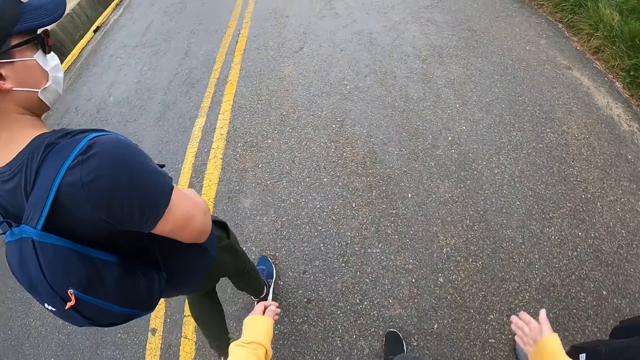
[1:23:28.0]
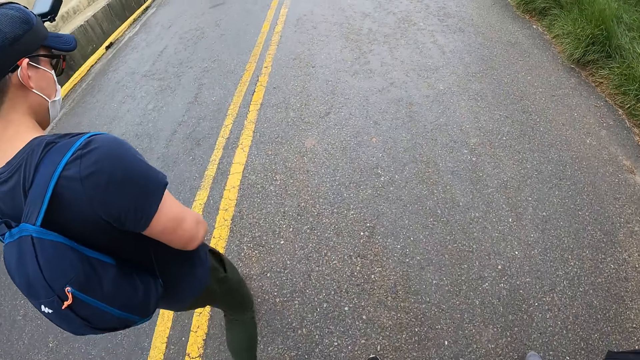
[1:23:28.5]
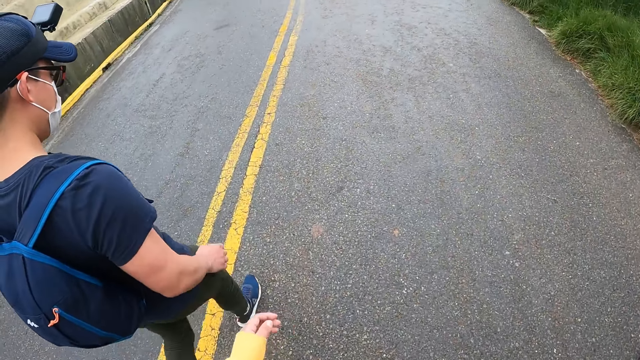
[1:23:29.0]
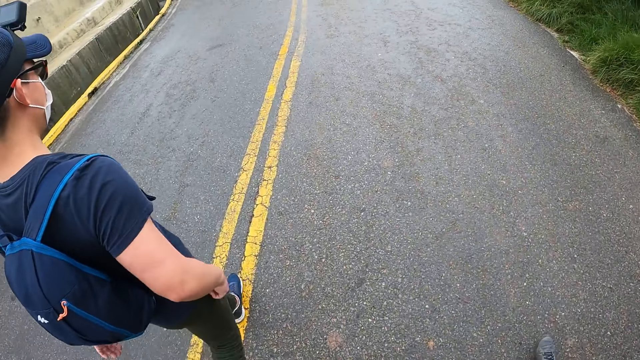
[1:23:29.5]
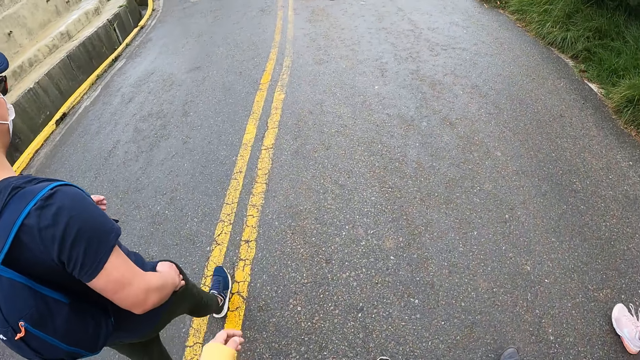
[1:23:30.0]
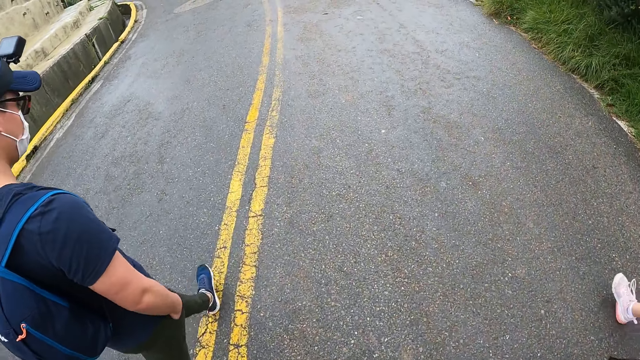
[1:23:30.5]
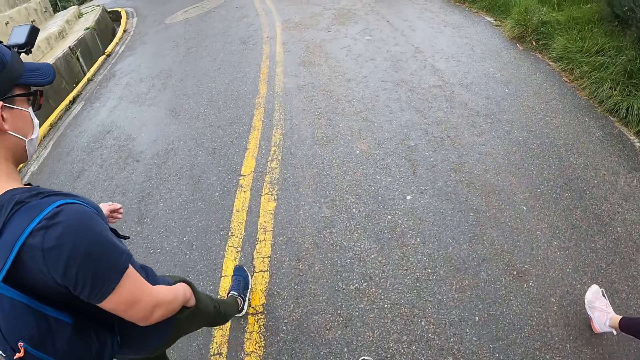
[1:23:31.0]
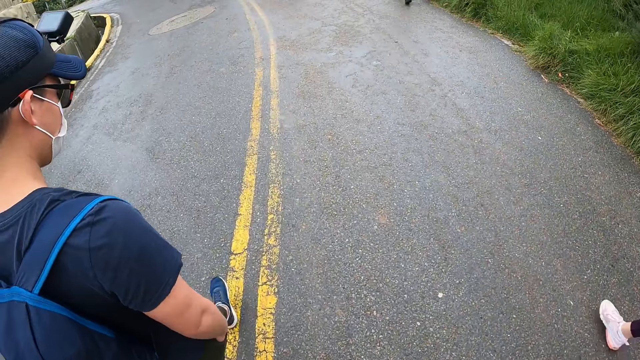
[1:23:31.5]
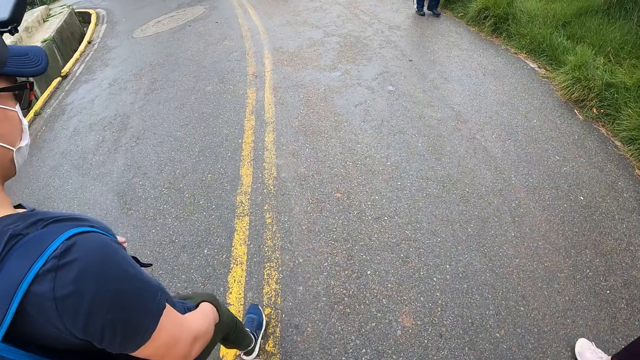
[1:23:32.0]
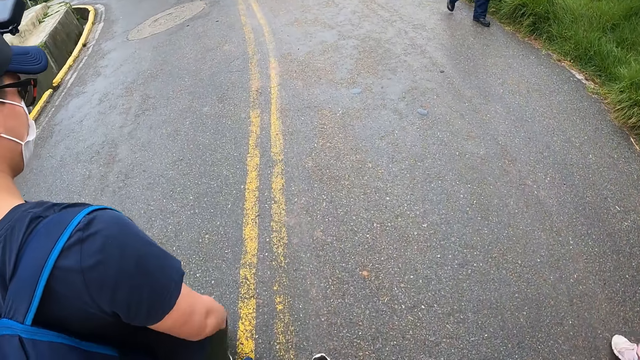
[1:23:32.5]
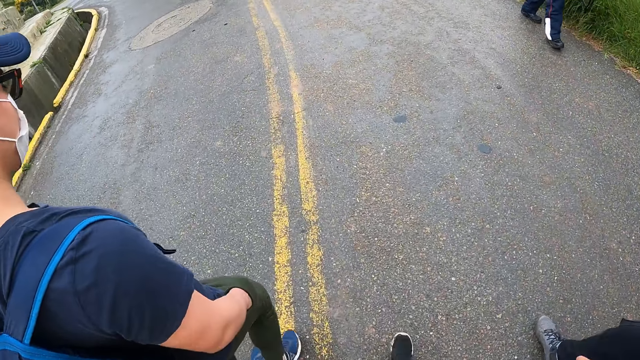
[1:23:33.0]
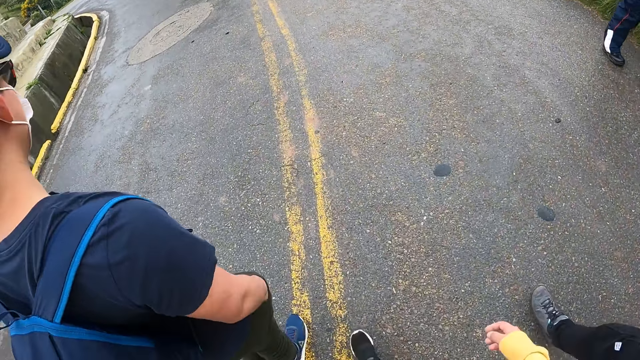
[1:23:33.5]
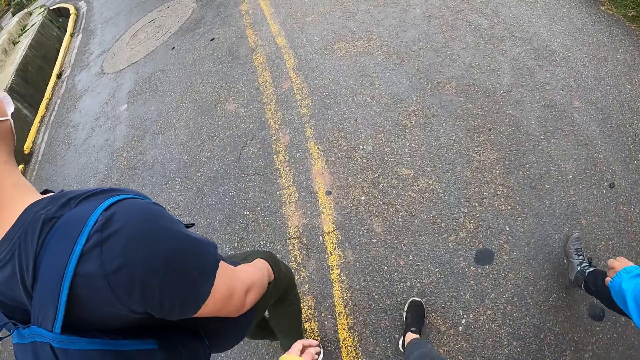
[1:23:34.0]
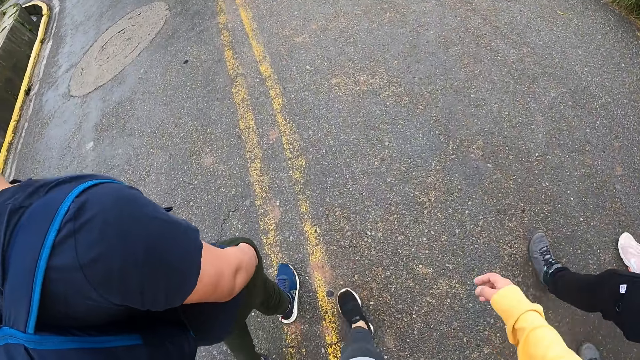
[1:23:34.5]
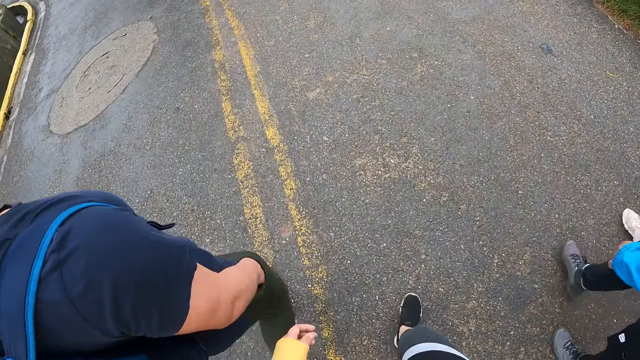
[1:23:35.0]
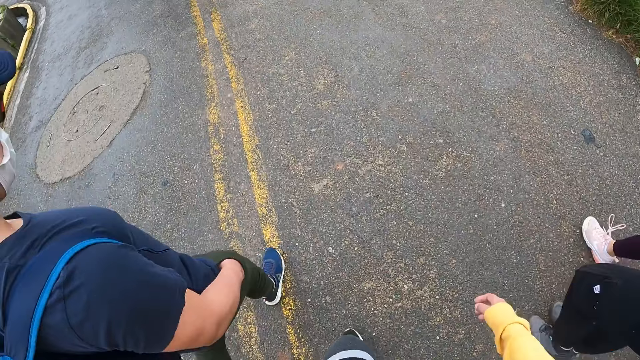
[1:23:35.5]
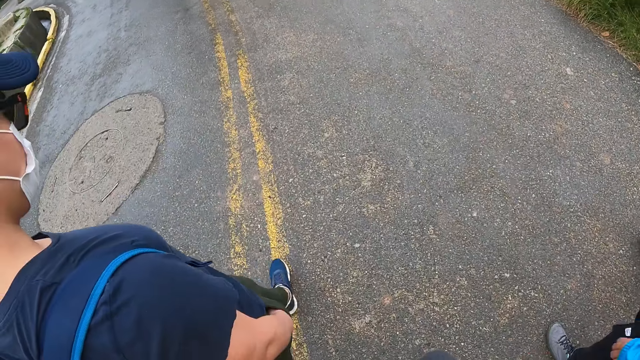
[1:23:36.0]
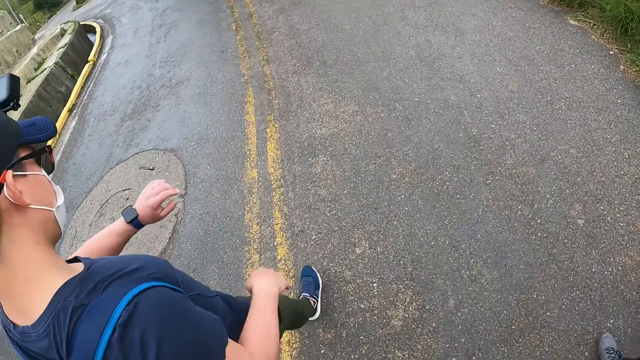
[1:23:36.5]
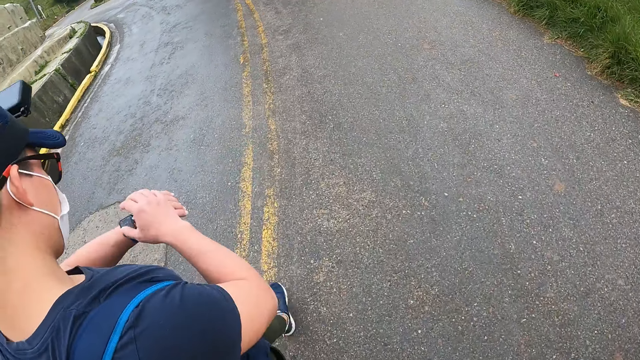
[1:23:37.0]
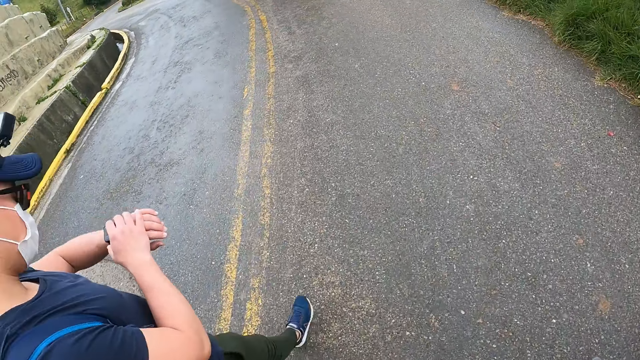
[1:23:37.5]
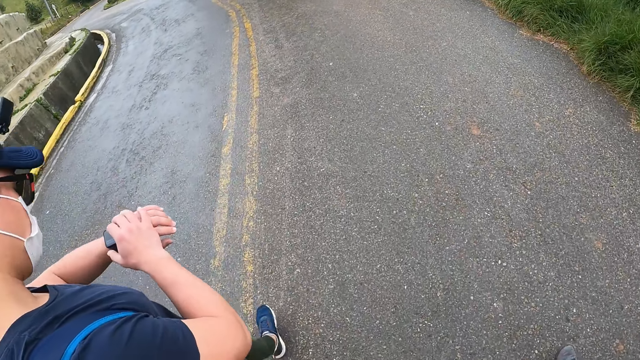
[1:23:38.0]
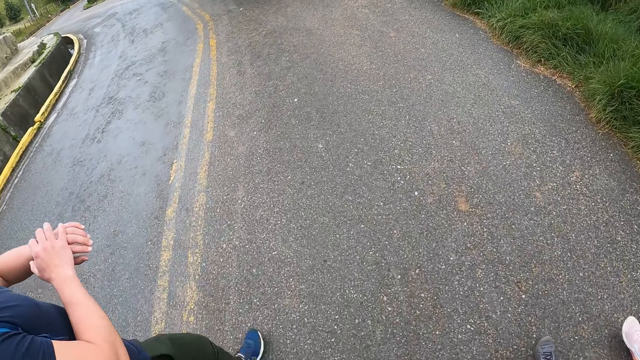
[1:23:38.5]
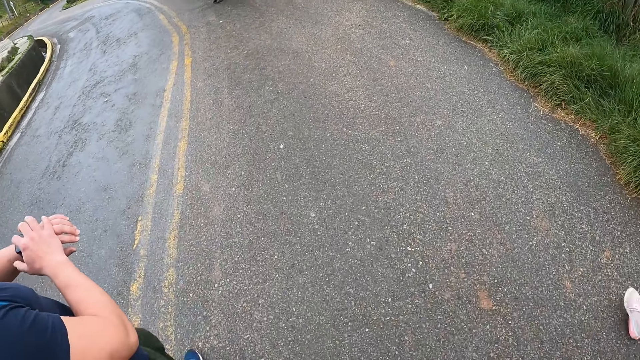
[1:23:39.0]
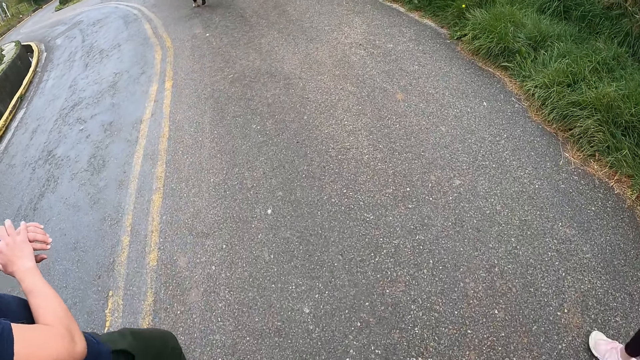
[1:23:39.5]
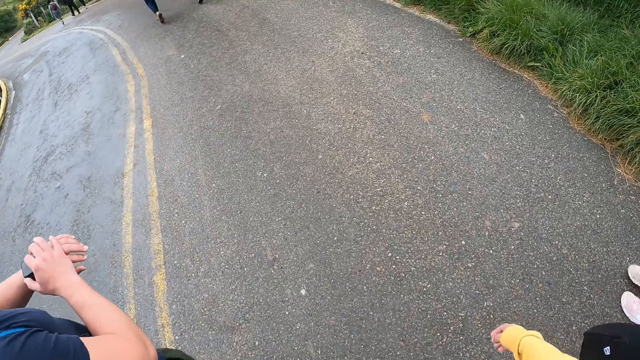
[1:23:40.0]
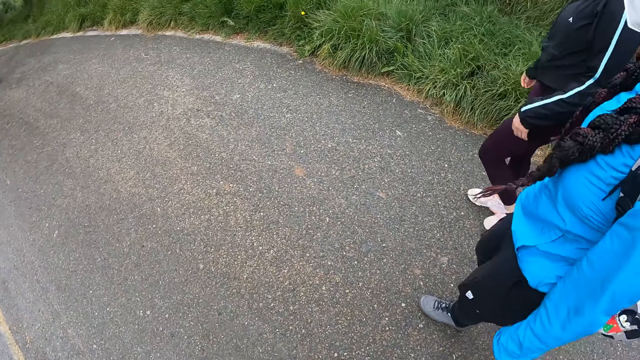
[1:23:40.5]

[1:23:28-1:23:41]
The man puts his right hand into his trouser pocket. The man removes his right hand from his trouser pocket and adjusts a wristwatch on his left hand with his right hand.

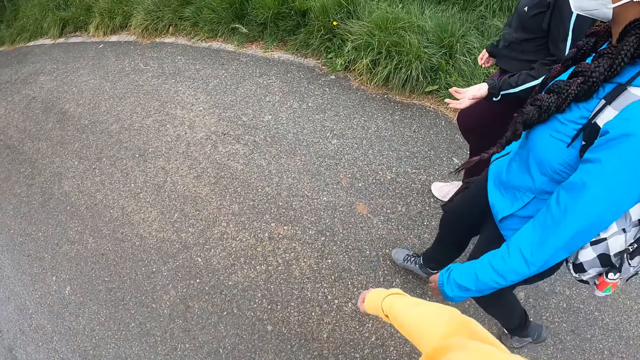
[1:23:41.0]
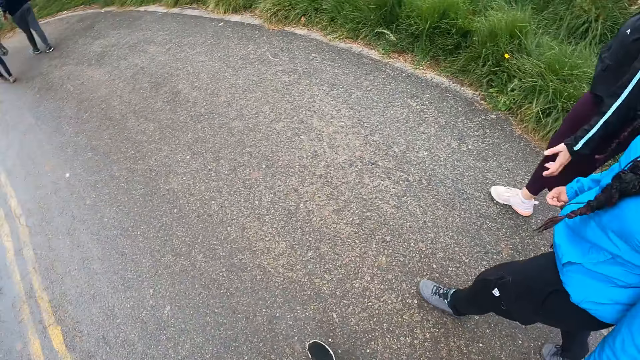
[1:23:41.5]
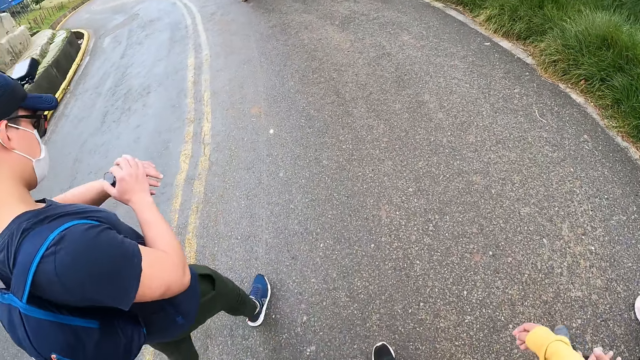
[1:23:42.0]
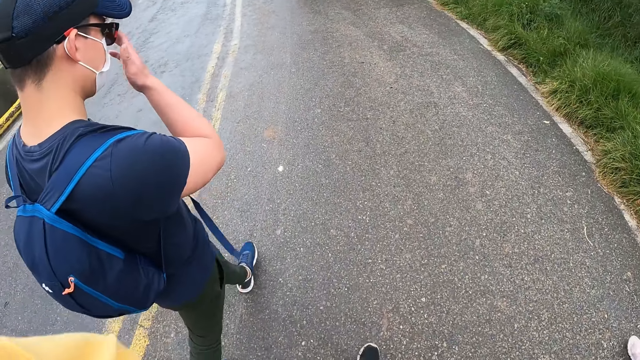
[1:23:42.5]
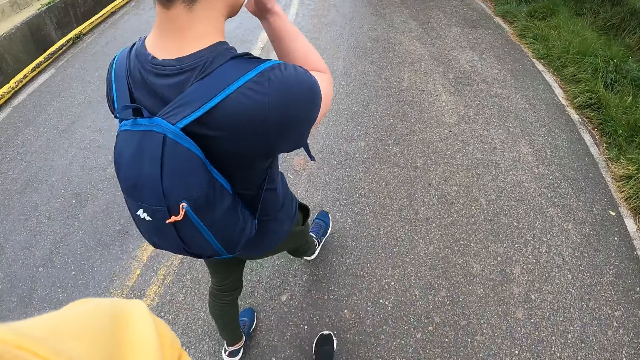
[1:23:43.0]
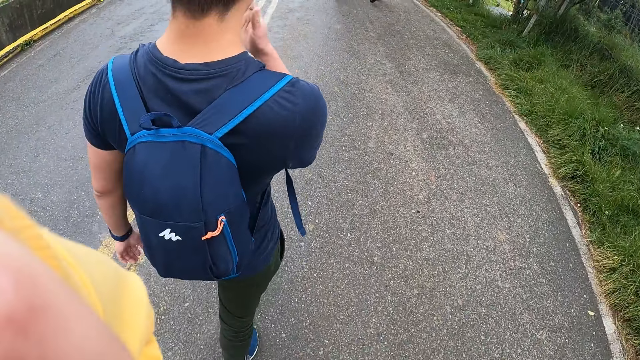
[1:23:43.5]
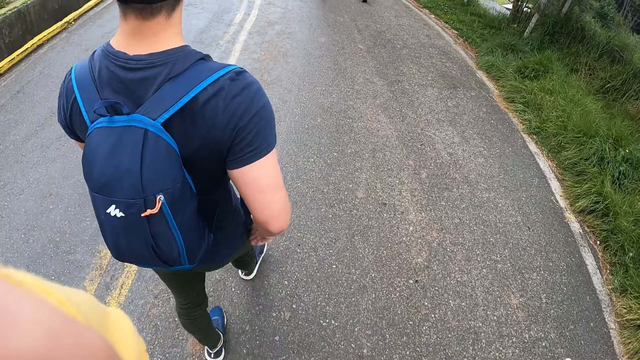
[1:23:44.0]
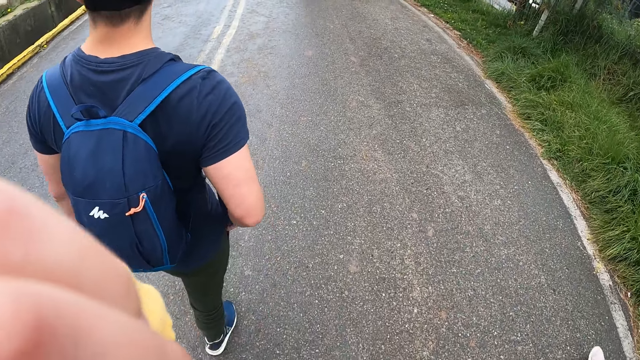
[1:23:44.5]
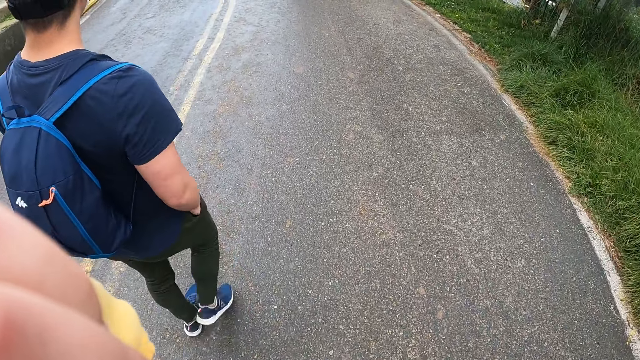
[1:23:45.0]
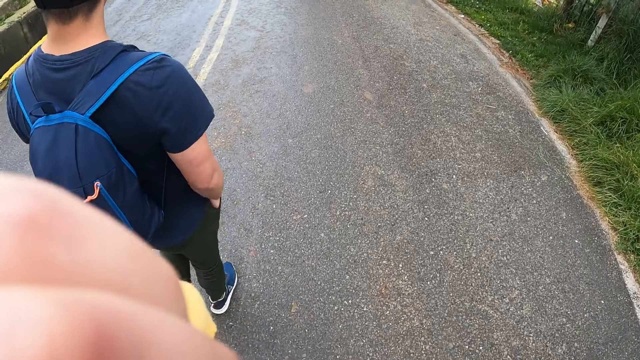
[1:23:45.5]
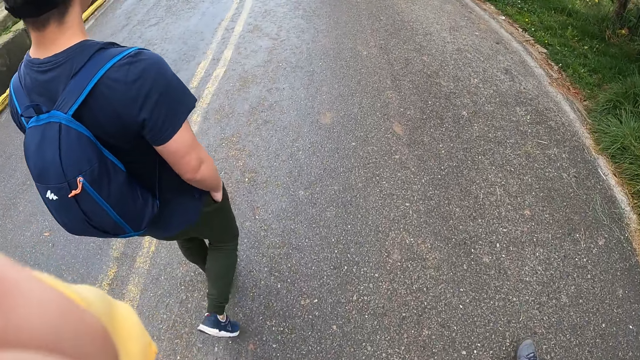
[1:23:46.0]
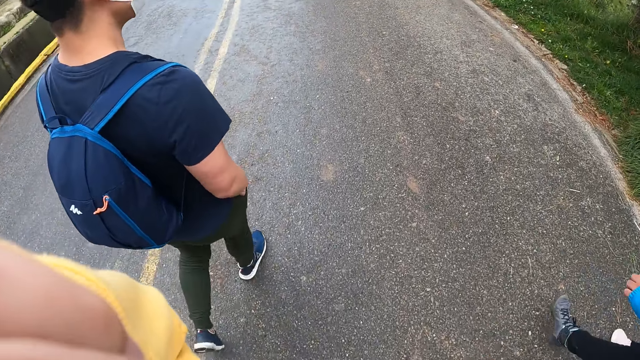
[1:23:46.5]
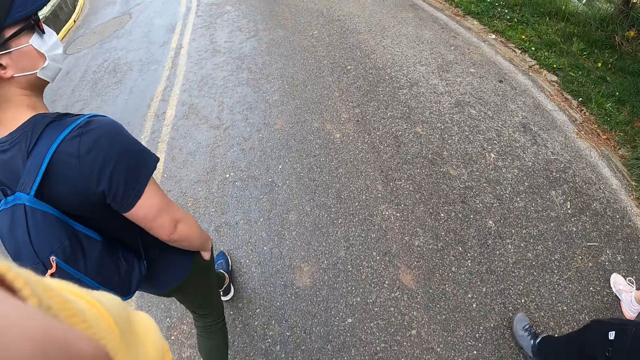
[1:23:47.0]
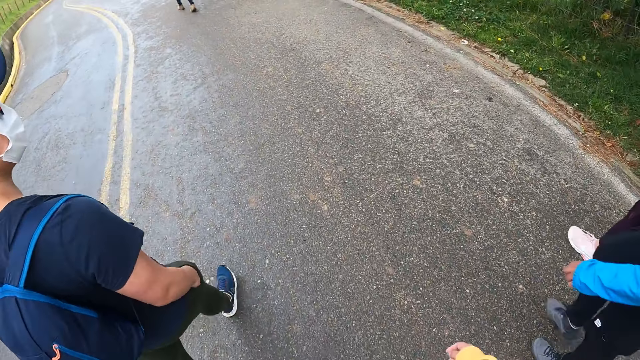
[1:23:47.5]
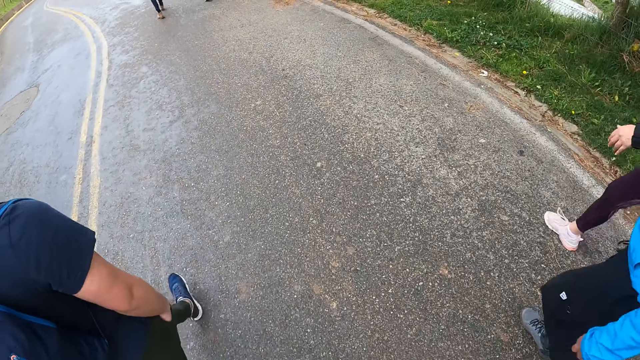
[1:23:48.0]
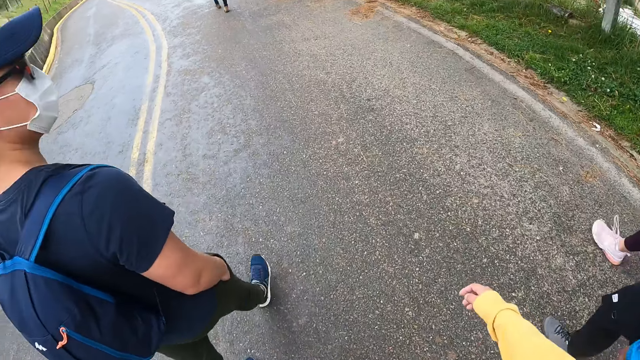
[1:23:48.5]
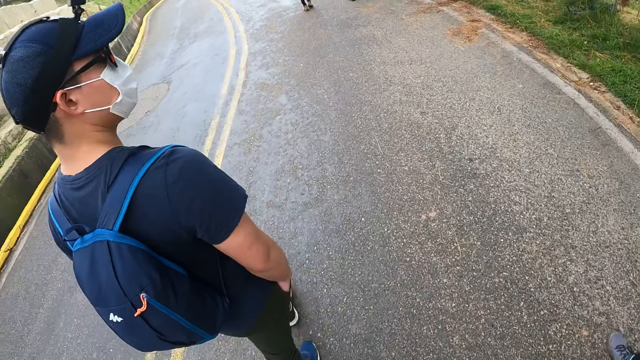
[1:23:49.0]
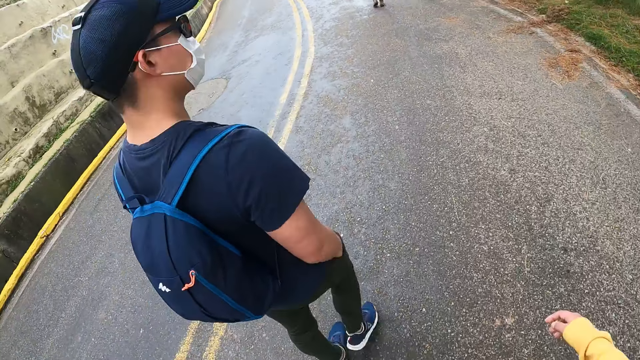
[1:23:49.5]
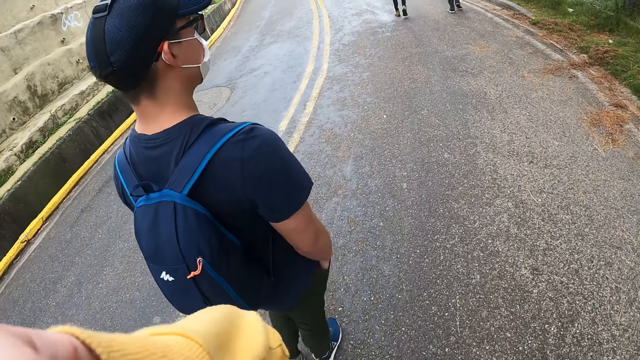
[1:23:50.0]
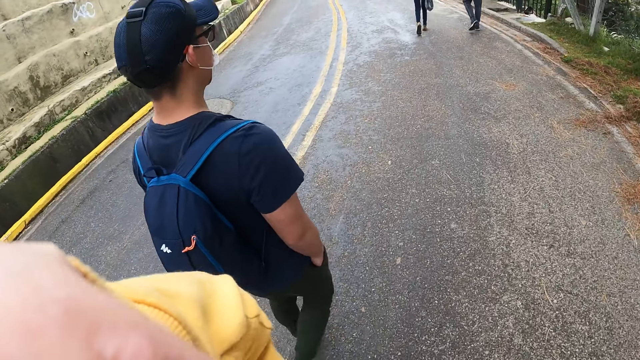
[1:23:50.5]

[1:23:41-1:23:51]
The man adjusts the eyeglasses on his face with his right hand and puts his right hand into his trouser pocket.
